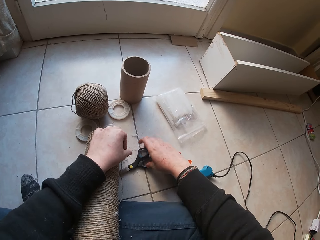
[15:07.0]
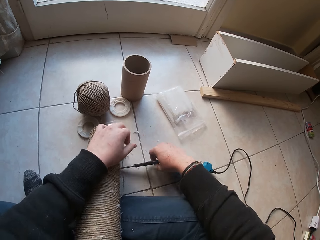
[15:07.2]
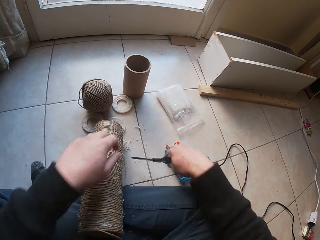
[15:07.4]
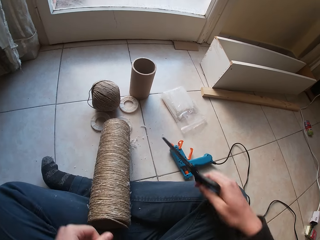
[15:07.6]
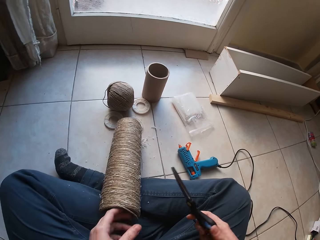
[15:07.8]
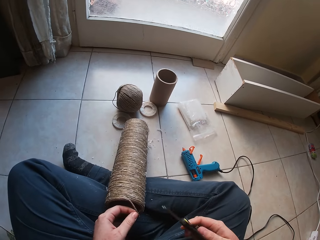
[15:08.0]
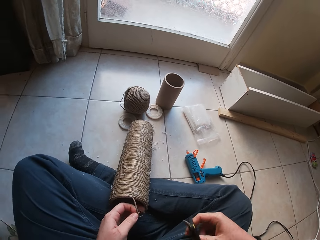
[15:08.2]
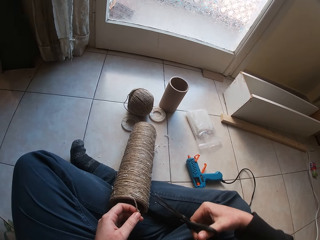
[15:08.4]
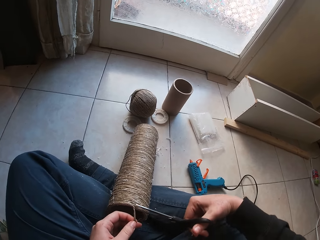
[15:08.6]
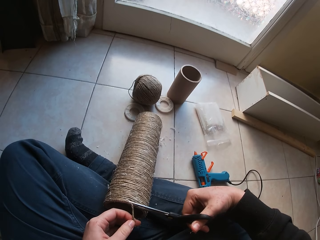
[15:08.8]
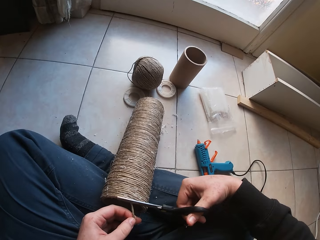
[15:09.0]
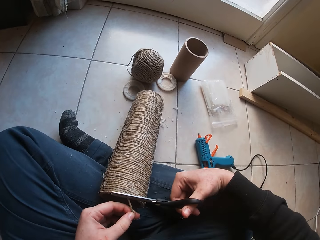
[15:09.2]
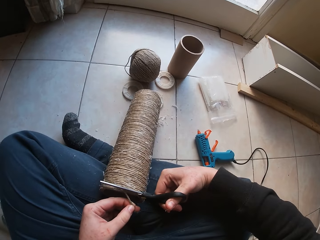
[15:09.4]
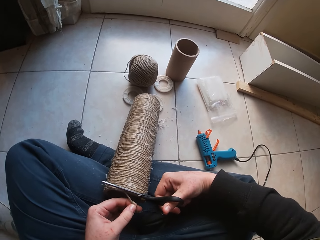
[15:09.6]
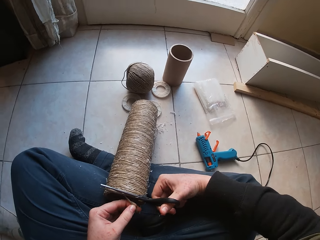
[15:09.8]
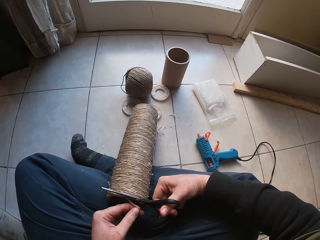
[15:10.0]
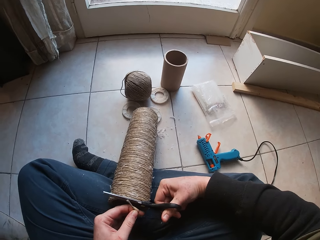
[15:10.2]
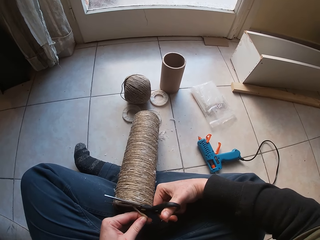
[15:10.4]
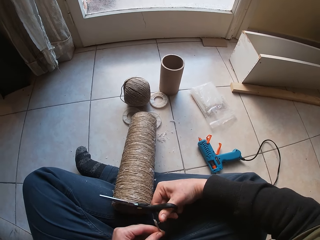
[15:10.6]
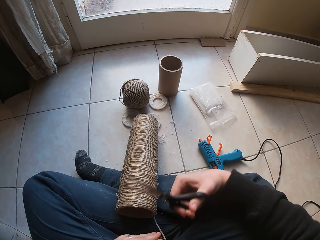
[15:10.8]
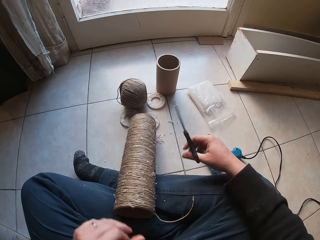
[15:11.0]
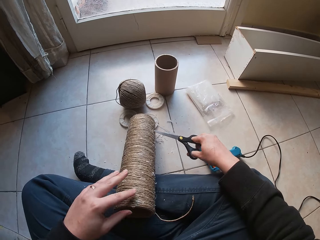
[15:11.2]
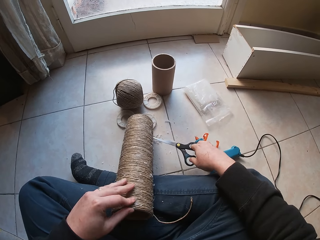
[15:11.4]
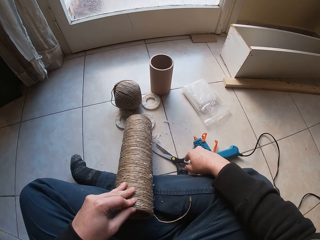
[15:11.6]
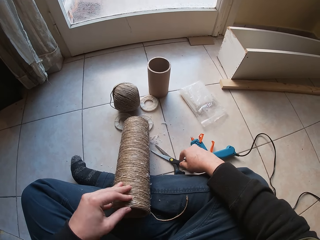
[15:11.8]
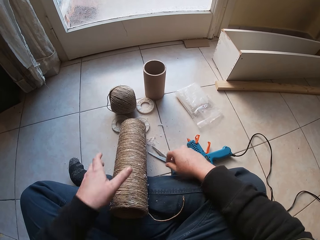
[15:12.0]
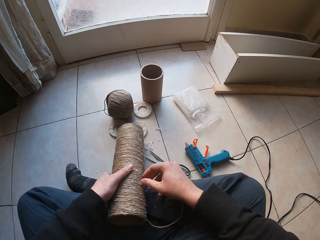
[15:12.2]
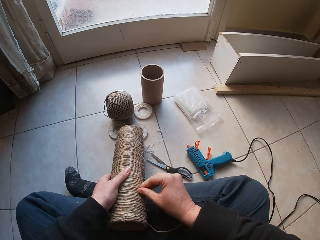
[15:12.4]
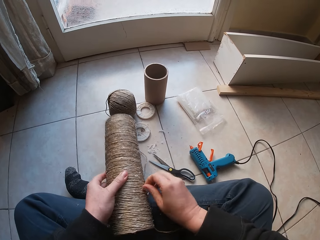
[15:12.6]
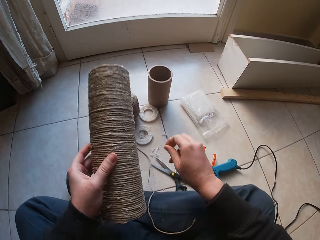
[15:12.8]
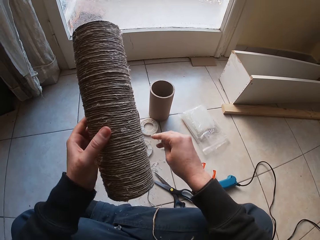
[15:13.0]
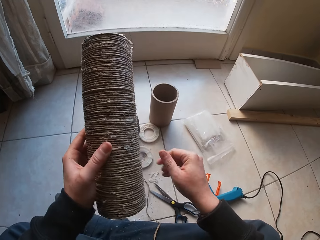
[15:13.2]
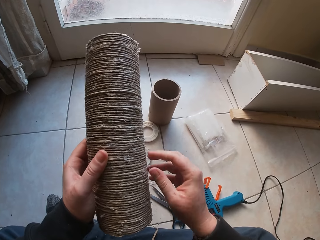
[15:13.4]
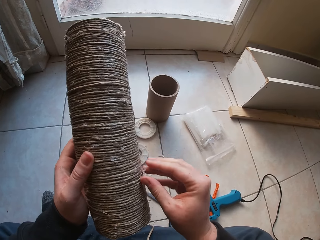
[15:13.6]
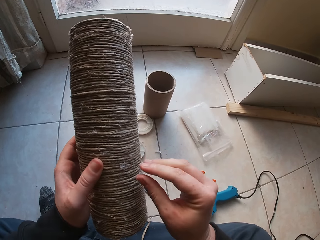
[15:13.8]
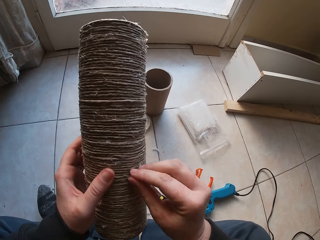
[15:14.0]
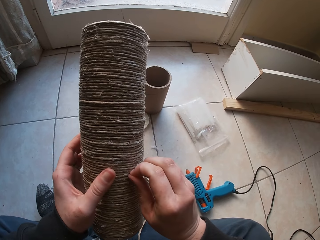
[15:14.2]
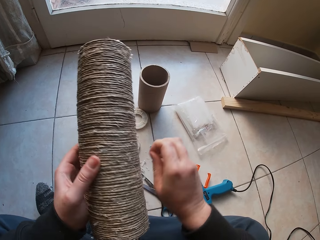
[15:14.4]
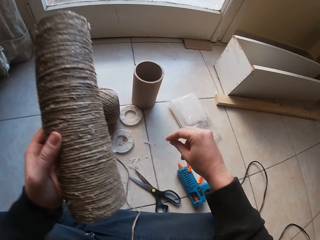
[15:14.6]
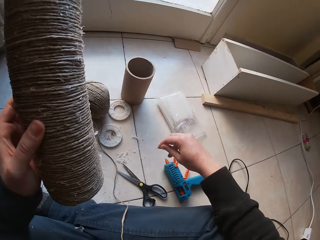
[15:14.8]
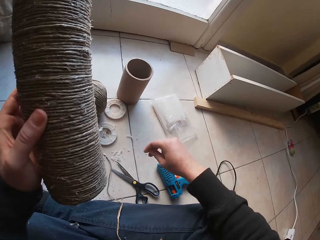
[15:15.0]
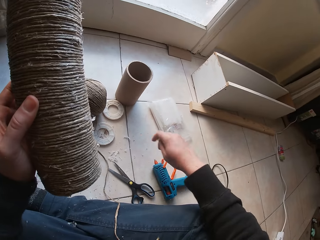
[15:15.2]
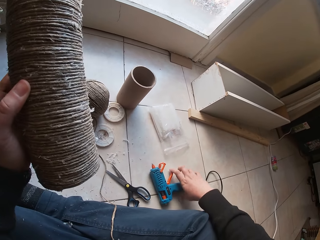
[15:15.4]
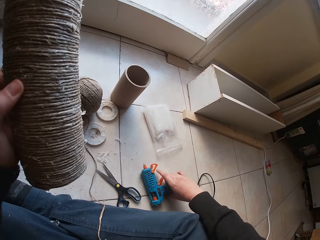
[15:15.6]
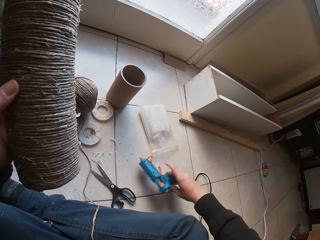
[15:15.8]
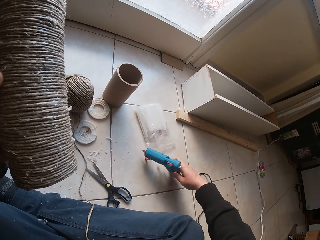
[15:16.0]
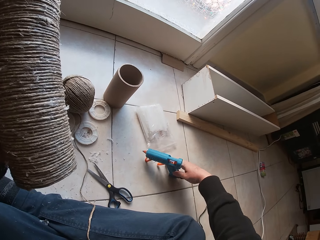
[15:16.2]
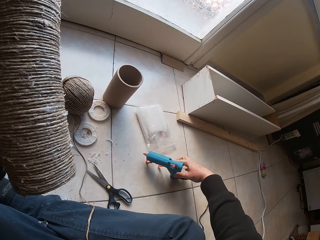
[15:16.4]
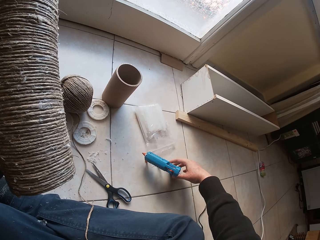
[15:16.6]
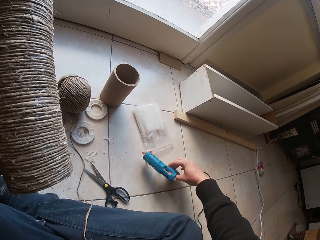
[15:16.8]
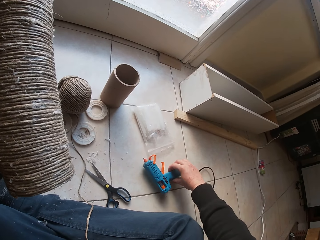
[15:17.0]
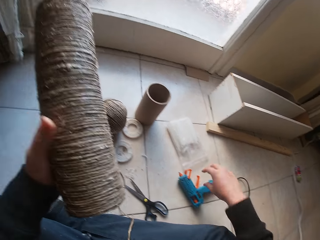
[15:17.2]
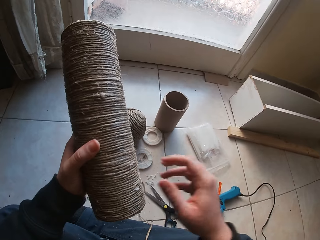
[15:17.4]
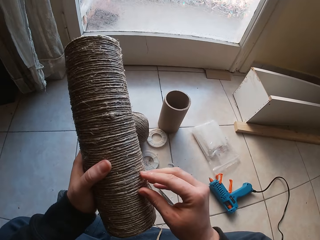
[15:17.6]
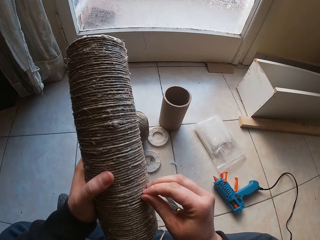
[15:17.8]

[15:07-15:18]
The camera wearer picks up the pair of scissors on the floor with her right hand. She holds the cotton twine or rope with her left hand. She cuts the cotton twine with the pair of scissors in her right hand. She cuts the rope with the scissors again. She sticks the cotton twine to the cardboard tube with her left hand. She drops the pair of scissors on the floor with her right hand. She removes wax on the twined cardboard tube with her right hand. She lifts the twined cardboard tube on her lap with her left hand. She moves the glue gun on the floor with her right hand. She picks up the glue gun.

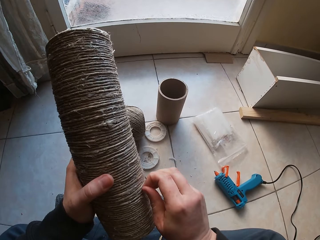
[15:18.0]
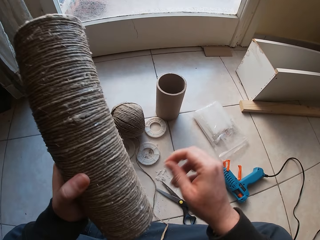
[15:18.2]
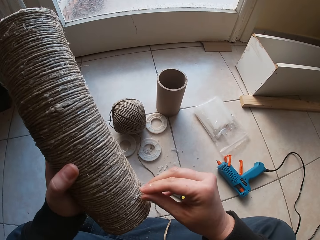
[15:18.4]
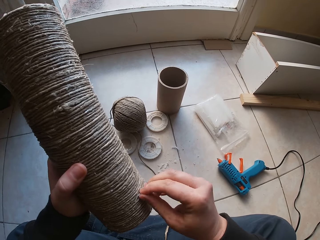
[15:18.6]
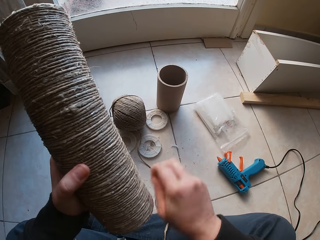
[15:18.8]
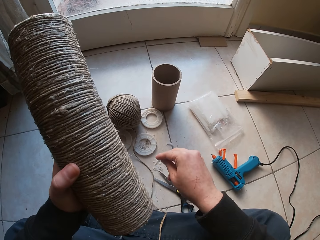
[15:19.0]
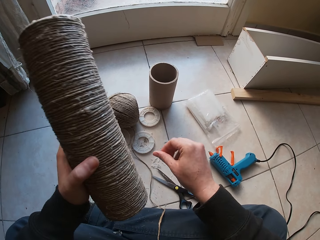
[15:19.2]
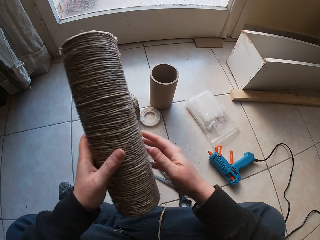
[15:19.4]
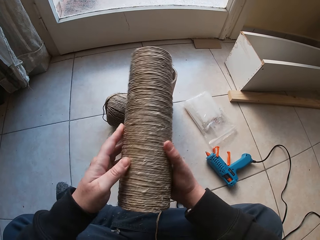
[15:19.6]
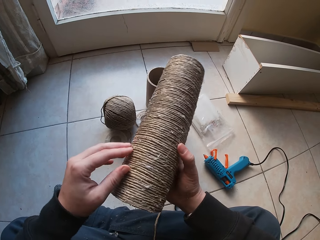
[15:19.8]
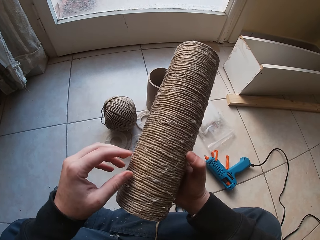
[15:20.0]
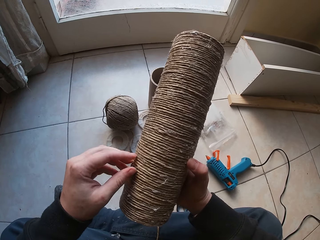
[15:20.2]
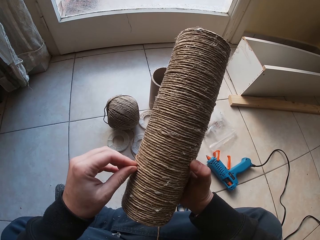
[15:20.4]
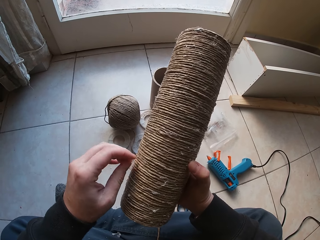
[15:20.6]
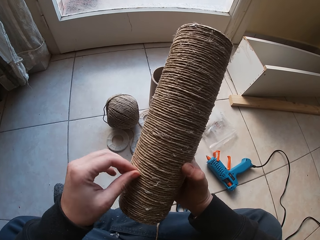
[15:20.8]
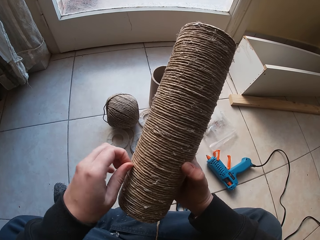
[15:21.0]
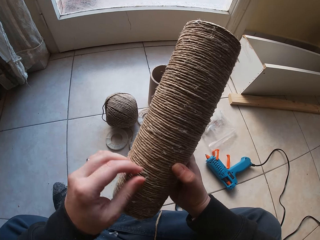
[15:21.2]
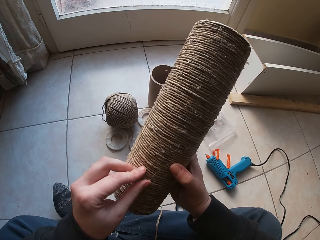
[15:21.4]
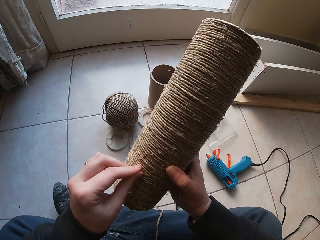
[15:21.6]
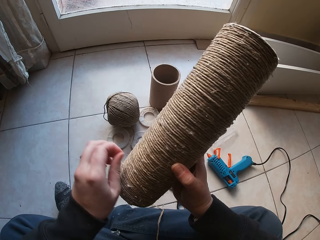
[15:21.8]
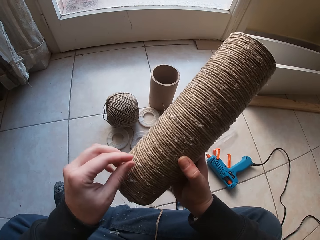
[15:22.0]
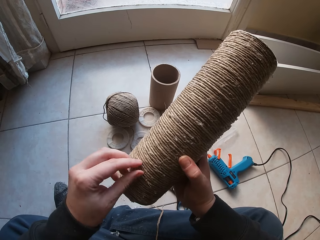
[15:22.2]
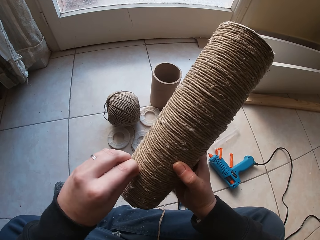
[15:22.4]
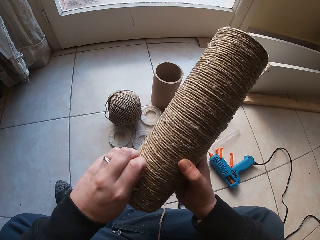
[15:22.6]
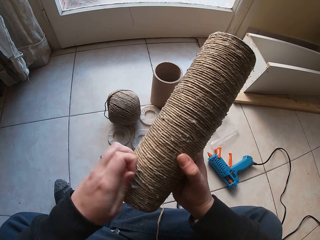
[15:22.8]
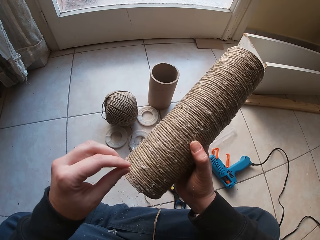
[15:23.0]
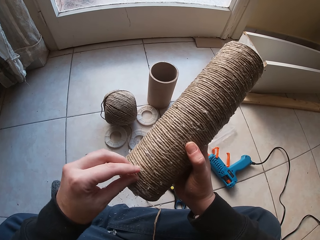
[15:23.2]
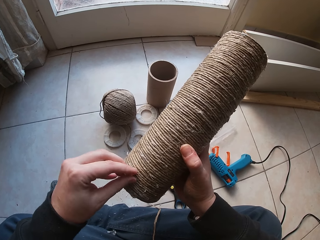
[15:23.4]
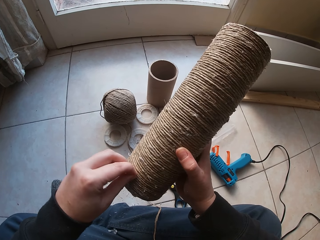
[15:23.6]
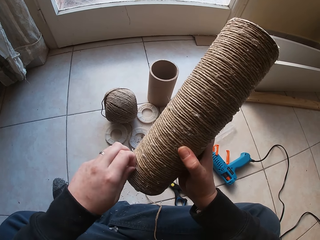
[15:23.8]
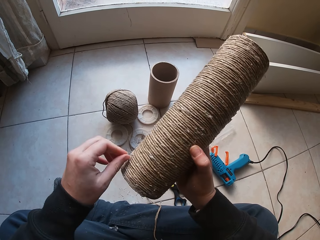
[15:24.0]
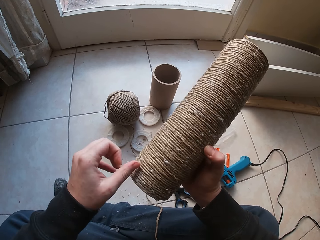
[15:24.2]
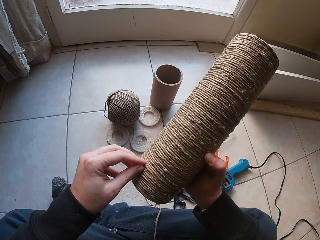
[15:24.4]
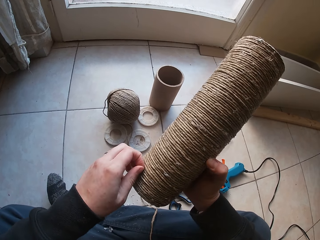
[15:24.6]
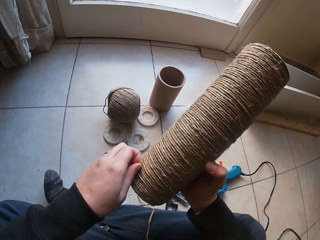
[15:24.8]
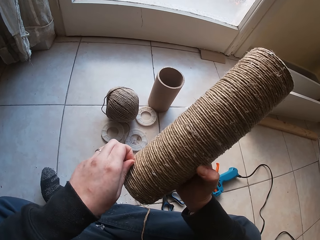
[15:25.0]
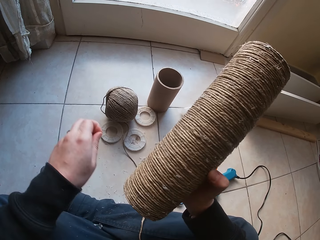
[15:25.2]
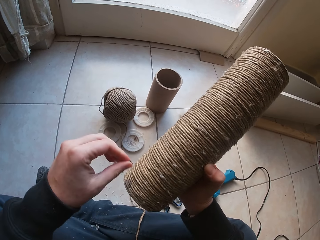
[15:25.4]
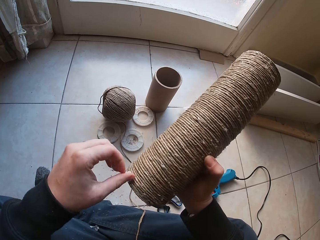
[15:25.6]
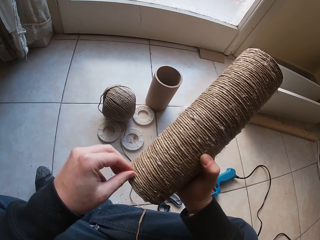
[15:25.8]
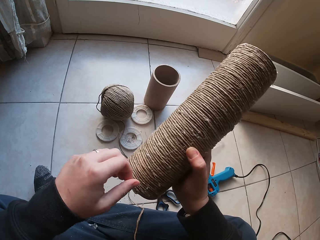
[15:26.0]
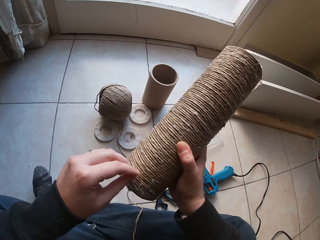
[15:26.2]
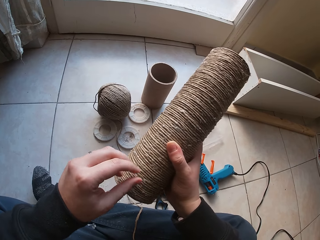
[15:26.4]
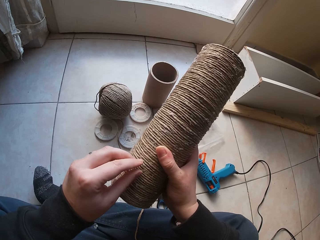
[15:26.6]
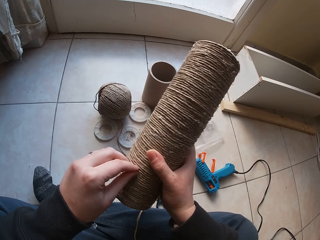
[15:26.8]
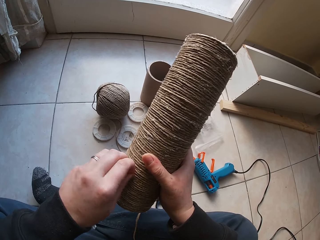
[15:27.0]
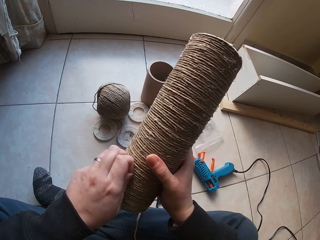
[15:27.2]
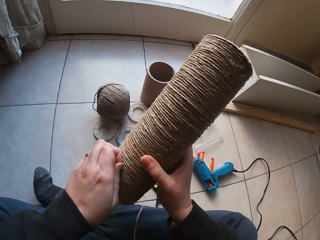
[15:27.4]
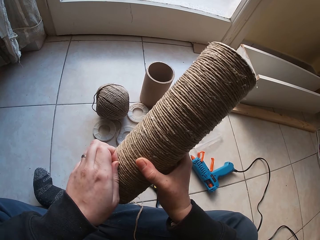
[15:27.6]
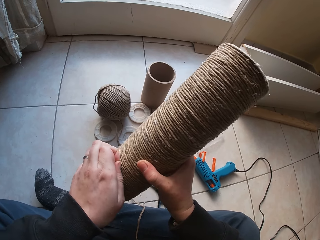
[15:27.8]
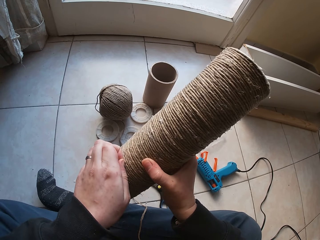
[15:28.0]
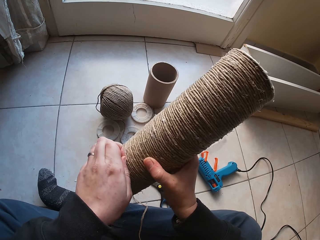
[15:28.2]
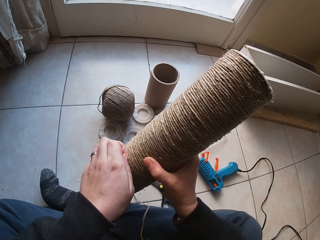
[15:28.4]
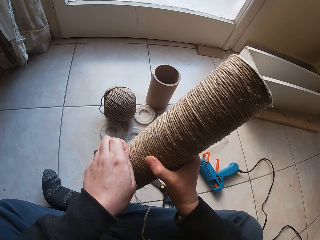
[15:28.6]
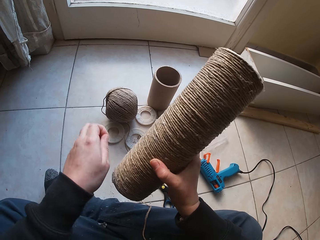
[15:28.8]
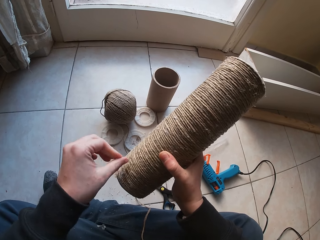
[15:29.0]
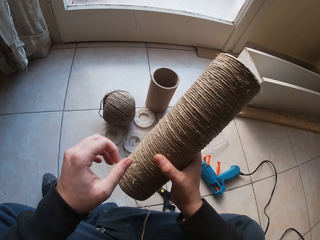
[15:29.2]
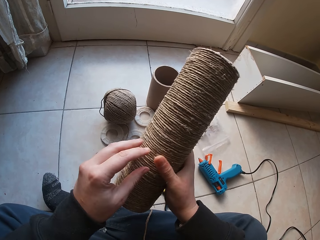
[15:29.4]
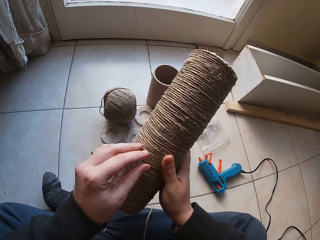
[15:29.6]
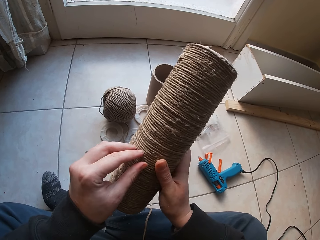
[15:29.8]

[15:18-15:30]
The camera wearer removes wax on the twined cardboard tube with her right hand. She touches the rope. She passes the twined cardboard tube in her left hand to her right hand. She removes the wax on the twined cardboard tube with her left hand. She touches the rope. She touches the rope again.
